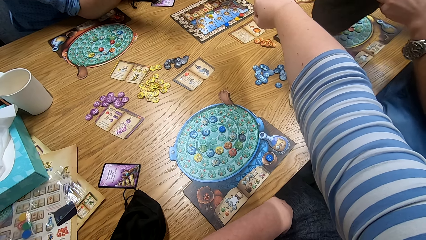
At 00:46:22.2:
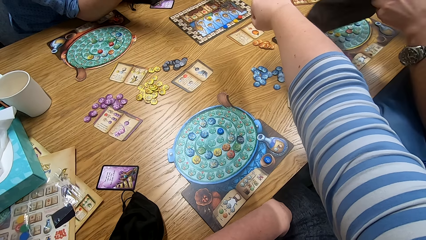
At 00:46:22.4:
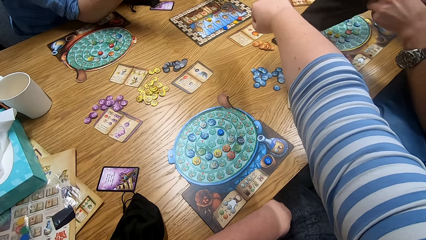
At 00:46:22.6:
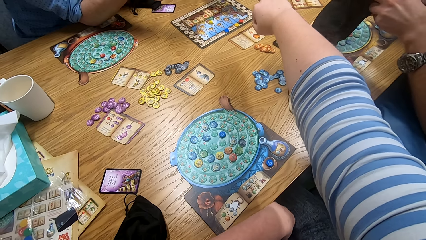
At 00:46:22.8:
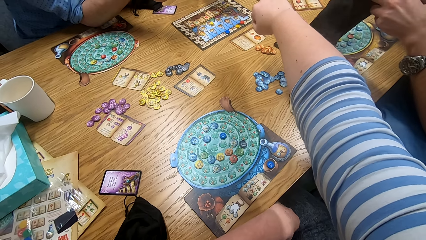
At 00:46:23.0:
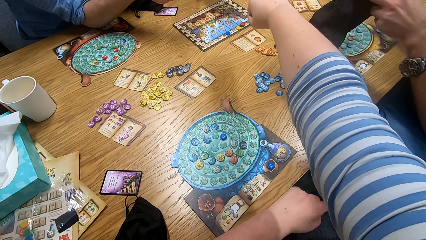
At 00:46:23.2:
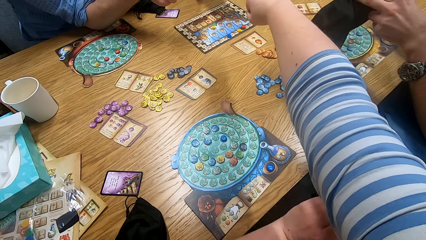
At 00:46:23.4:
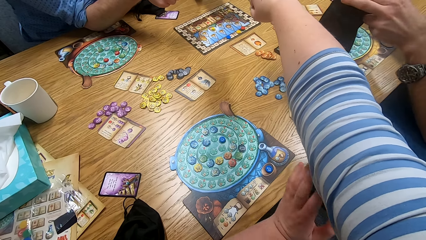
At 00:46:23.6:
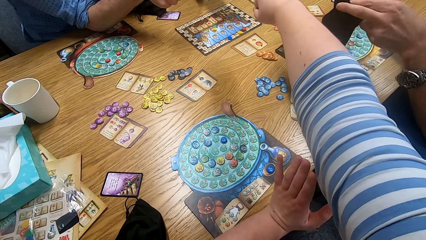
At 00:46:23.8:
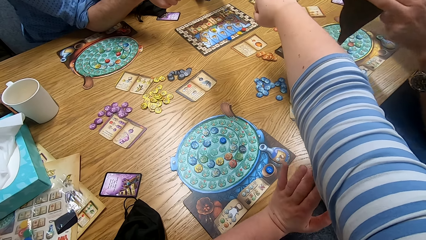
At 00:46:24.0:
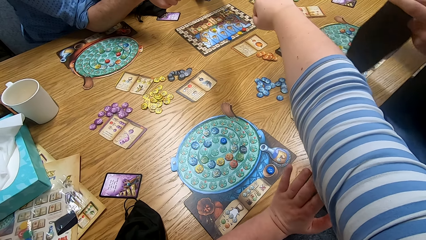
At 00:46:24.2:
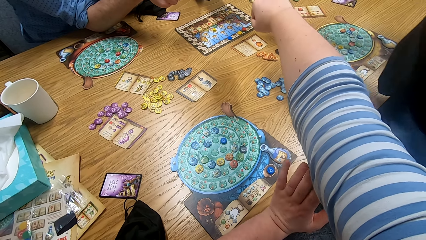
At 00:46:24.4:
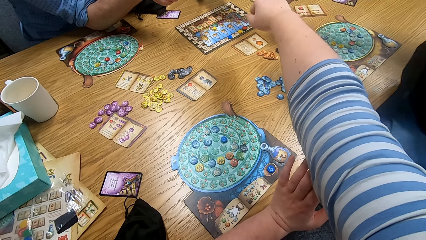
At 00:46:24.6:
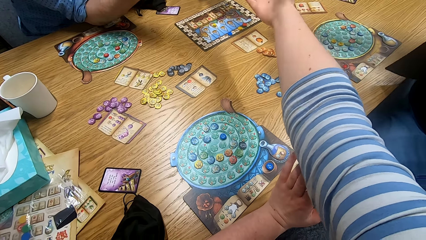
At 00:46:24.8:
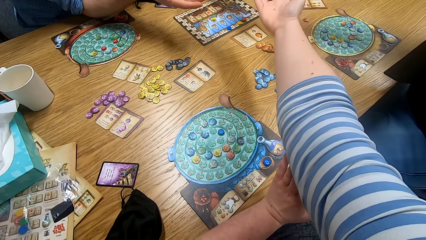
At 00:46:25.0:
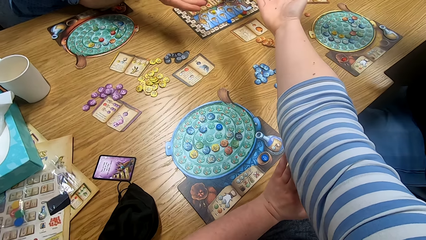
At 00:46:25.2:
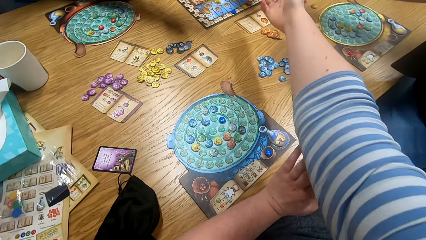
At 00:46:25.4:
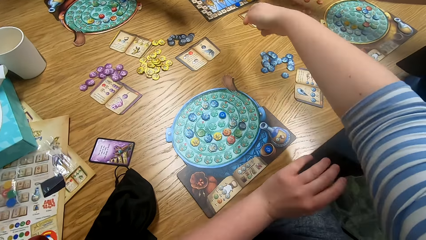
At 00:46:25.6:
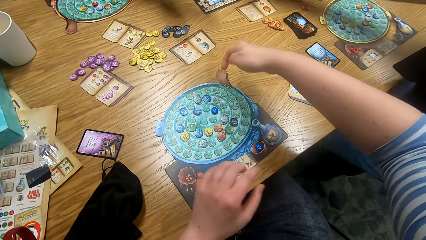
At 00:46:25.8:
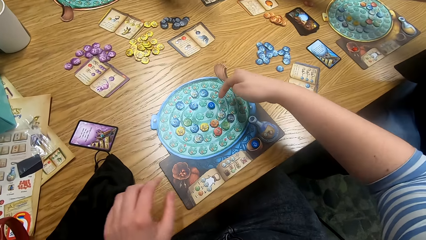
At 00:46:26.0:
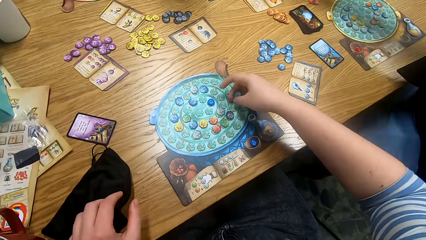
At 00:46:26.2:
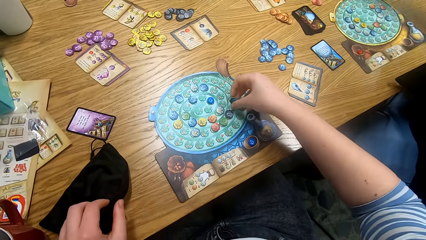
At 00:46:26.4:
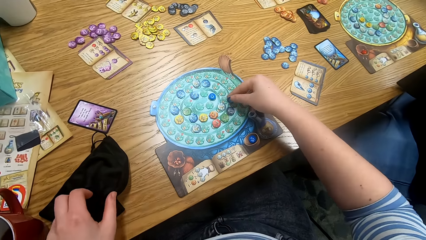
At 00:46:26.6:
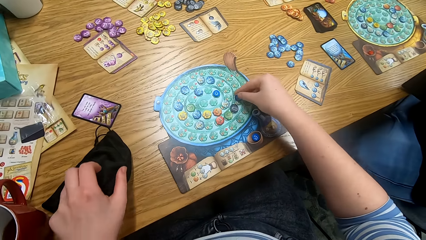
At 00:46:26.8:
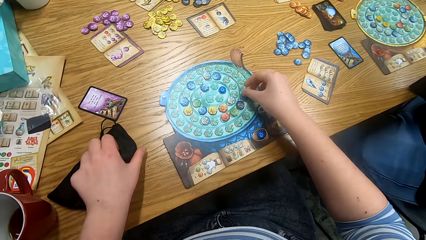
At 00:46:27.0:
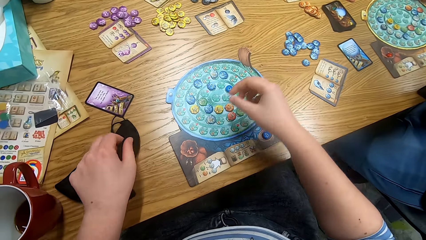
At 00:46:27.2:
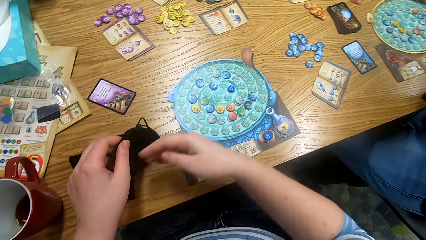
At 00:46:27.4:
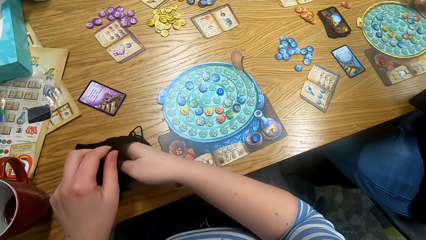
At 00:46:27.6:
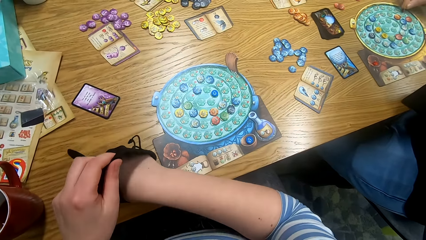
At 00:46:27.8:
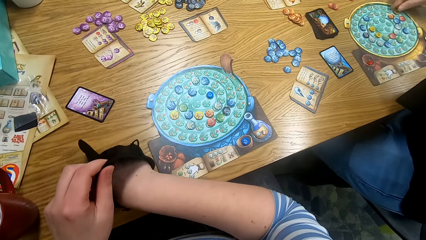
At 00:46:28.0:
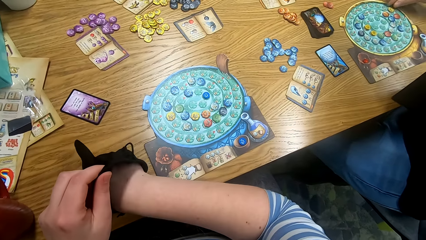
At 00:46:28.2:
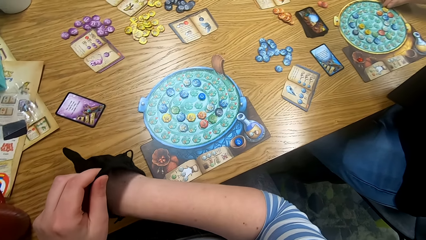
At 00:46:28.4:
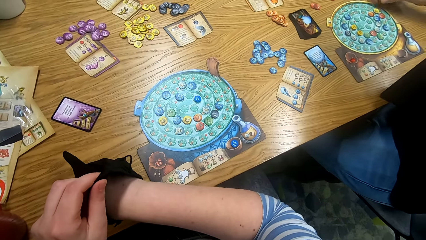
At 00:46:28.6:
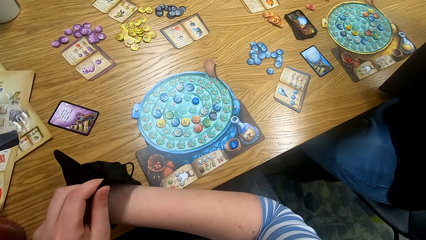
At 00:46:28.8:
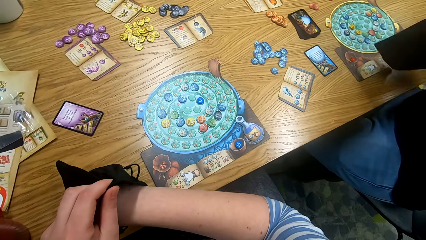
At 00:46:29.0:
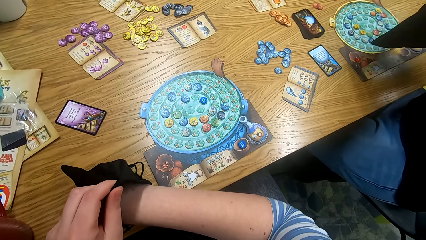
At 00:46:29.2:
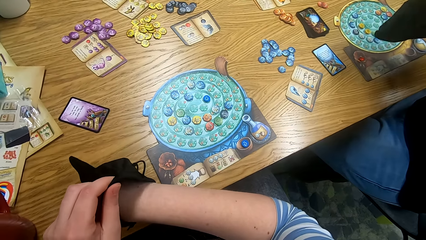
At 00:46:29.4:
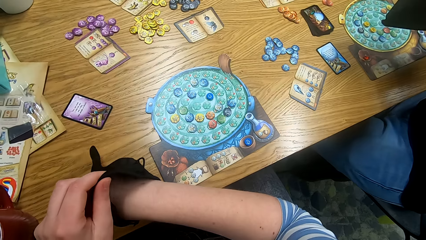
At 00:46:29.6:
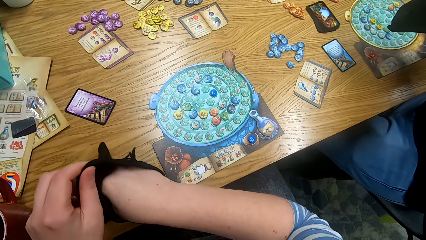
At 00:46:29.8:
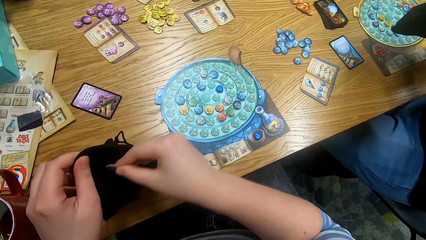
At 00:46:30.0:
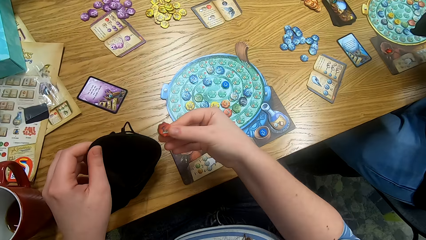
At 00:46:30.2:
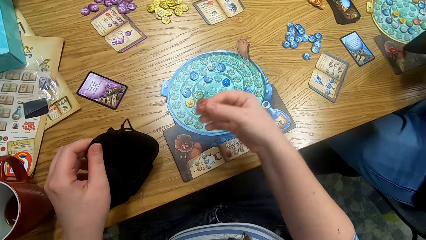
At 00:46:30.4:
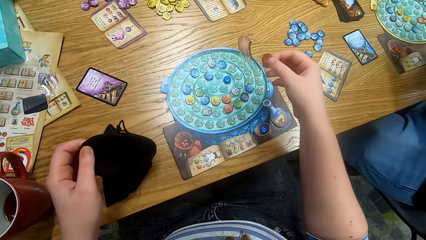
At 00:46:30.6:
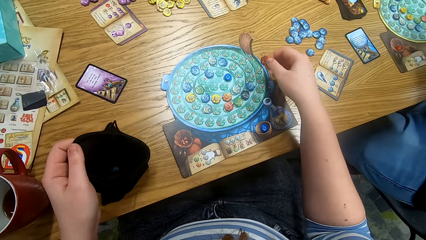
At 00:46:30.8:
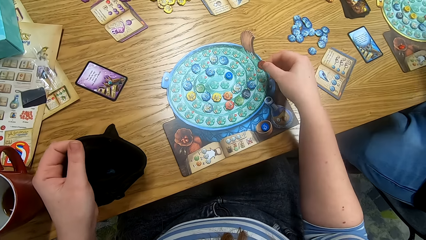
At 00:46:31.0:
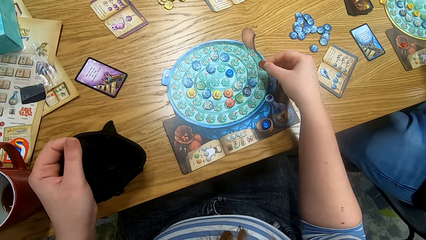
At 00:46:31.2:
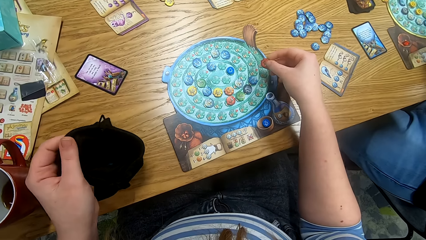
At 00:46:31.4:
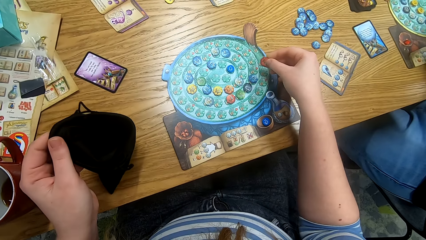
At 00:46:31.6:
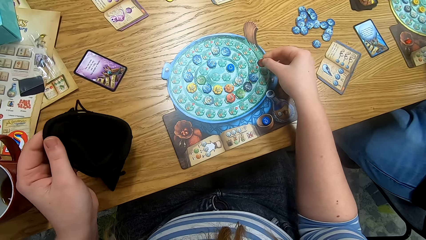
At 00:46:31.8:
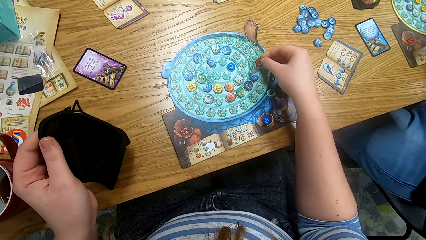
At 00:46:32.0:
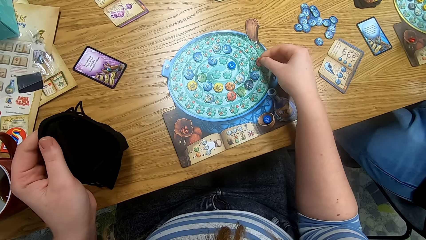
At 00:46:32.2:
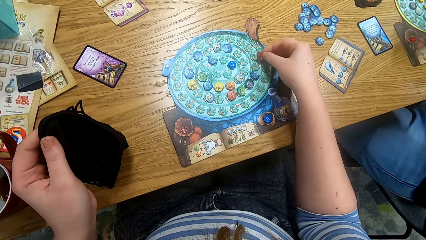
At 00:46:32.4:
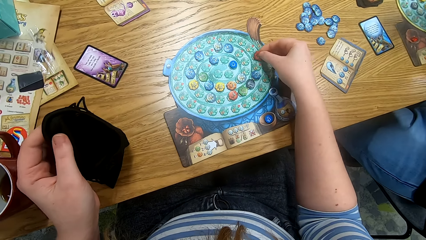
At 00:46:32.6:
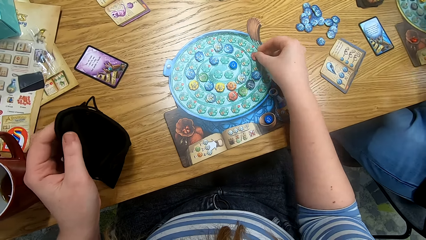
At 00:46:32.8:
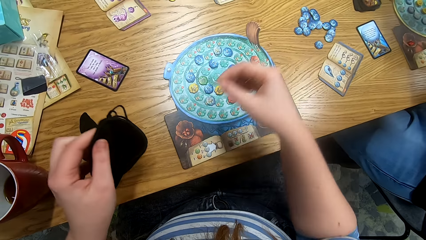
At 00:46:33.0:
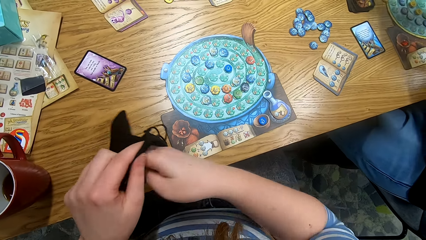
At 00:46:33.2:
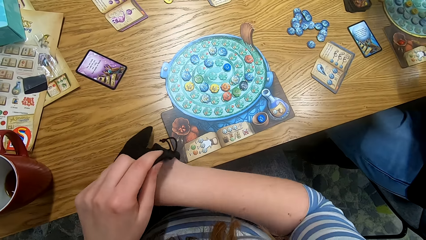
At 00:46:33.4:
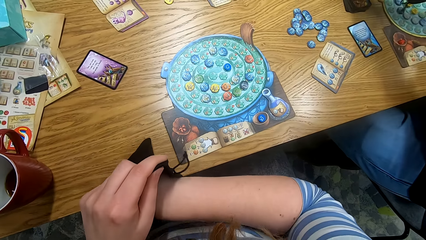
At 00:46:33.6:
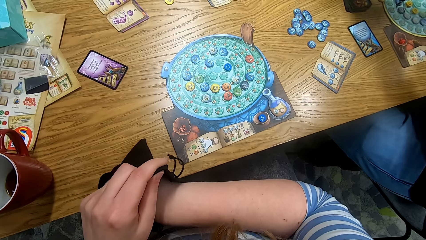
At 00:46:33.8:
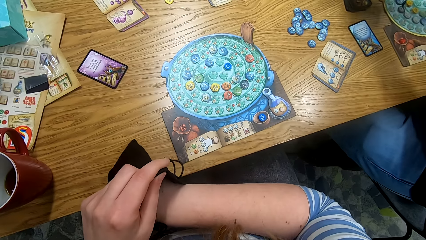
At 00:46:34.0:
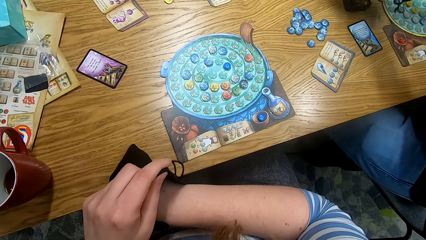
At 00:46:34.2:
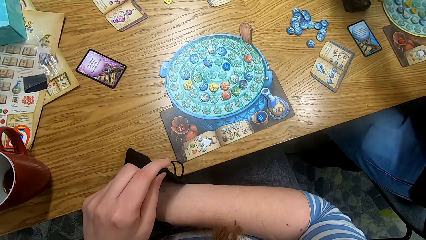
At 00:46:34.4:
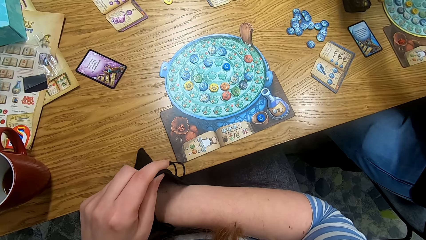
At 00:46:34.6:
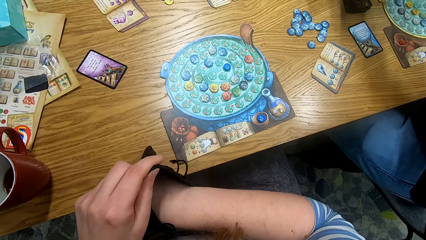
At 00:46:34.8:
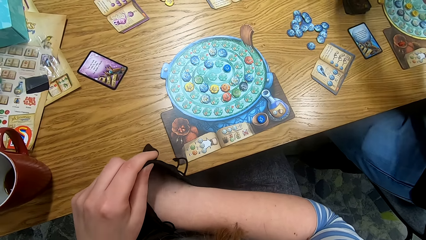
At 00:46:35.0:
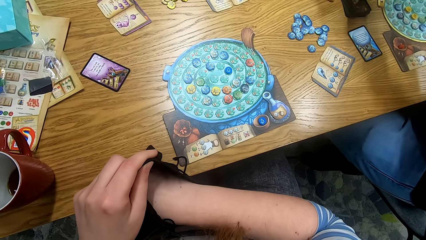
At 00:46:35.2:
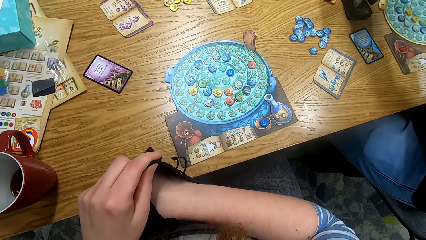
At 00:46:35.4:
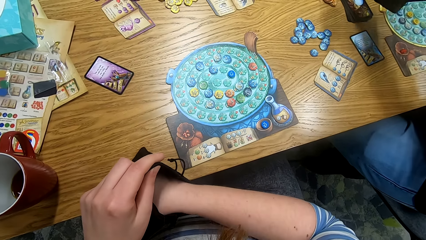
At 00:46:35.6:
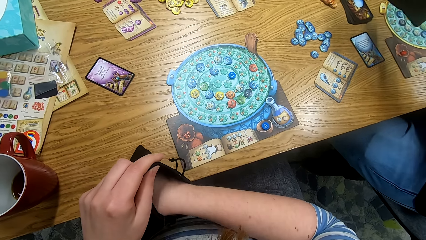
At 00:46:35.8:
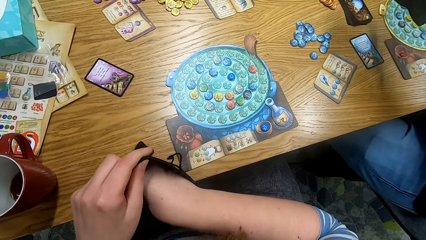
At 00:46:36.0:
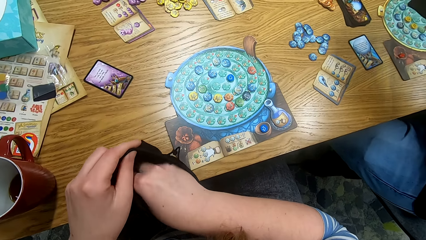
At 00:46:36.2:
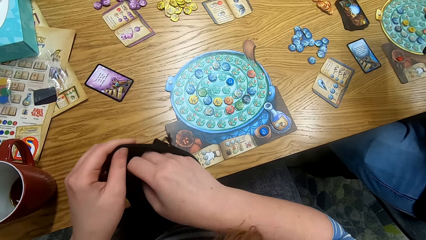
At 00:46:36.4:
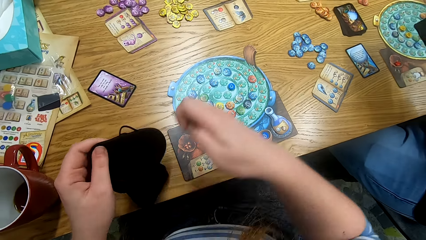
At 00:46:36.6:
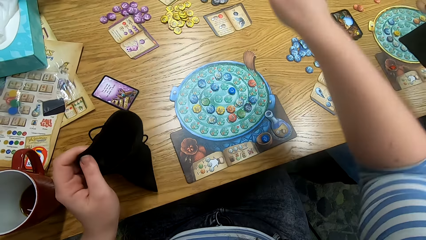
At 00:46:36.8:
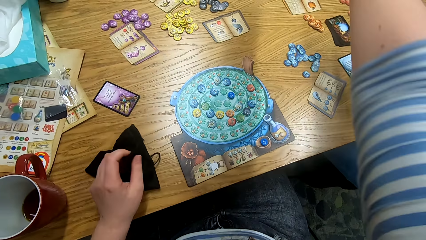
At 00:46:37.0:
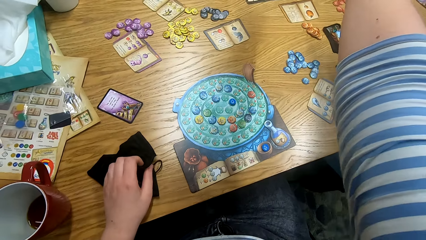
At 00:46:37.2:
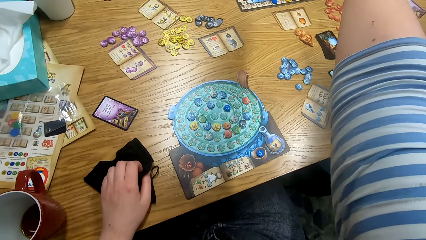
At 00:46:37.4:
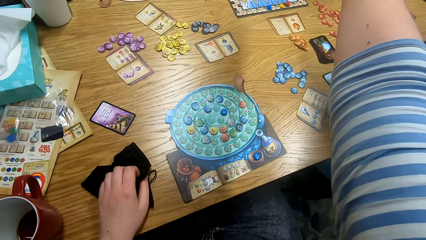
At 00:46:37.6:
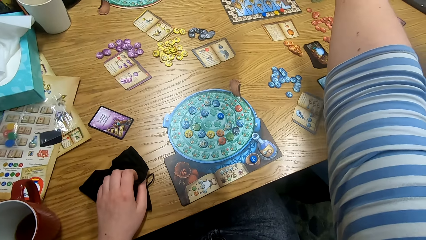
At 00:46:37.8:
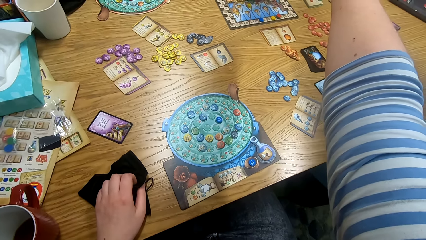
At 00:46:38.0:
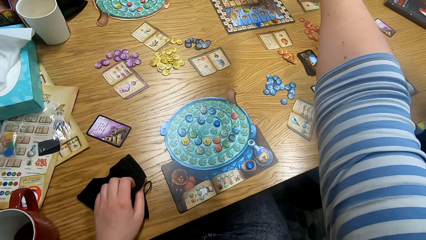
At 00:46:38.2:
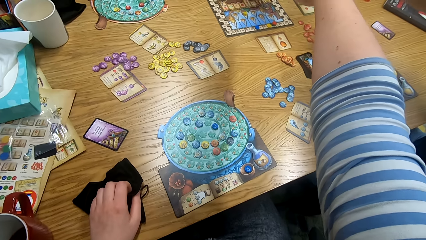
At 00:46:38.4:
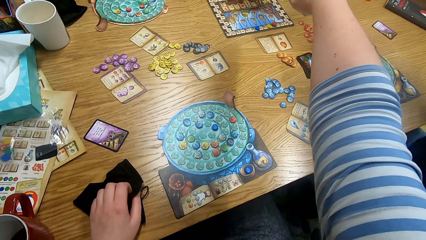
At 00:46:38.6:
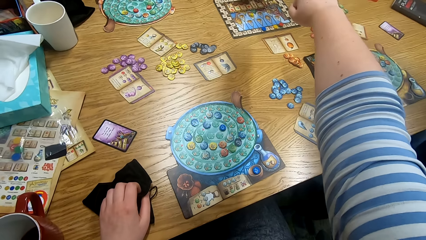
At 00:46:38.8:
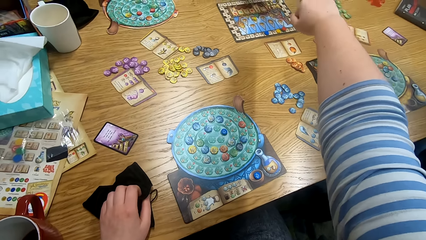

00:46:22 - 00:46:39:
The camera wearer unfolds the fist. A man unfolds the fist. The man shows the token in his hand. The camera wearer shows the token in his hand. He plays something and places the token on the board. Another man plays something. The camera wearer puts the right hand in a bag and takes a token from the bag. The other man places the token on the board. The camera wearer removes the right hand from the bag. He places the token on the board. He plays something. He takes a token from the bag. He puts the right hand in the bag. He removes the right hand from the bag. He stretches the right hand and holds his hand in the middle of the table.
